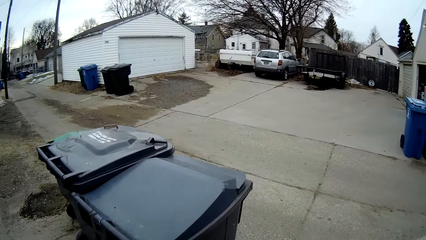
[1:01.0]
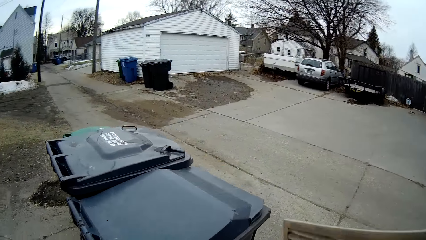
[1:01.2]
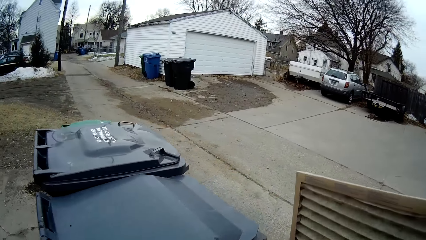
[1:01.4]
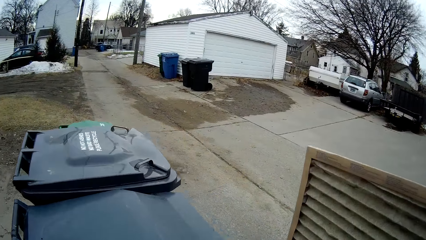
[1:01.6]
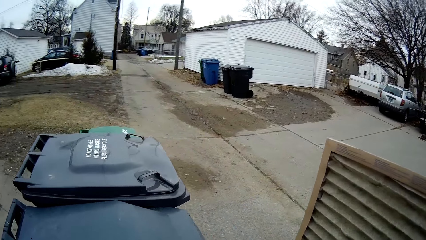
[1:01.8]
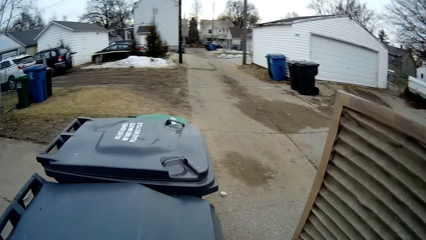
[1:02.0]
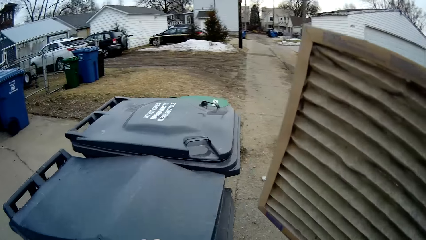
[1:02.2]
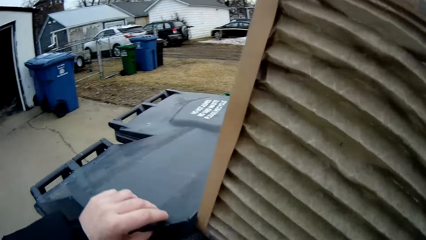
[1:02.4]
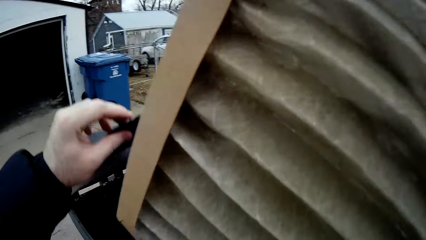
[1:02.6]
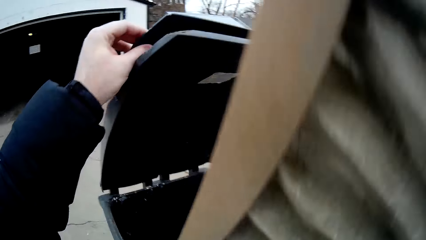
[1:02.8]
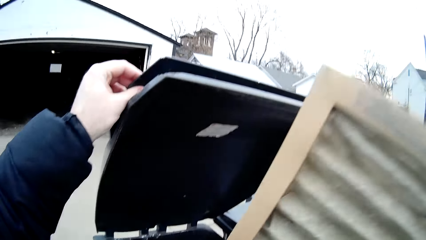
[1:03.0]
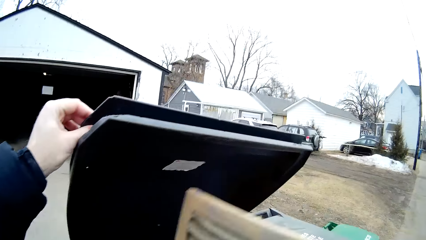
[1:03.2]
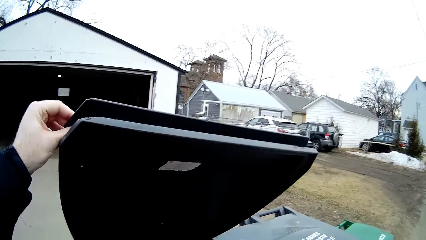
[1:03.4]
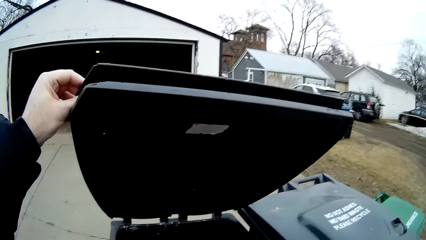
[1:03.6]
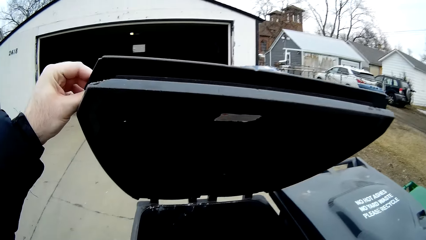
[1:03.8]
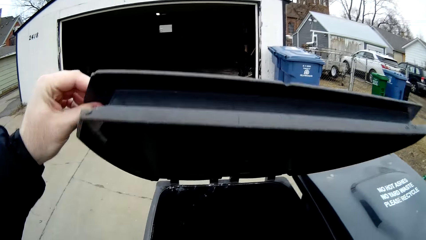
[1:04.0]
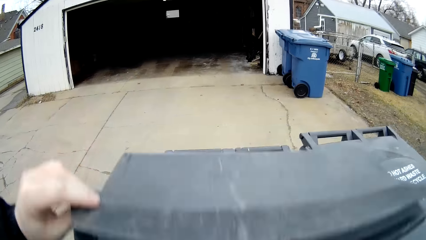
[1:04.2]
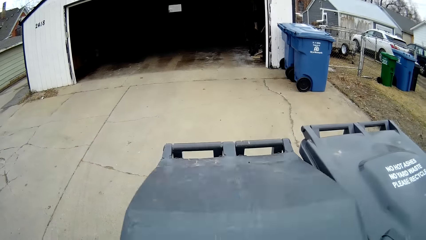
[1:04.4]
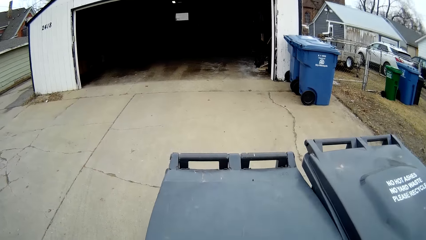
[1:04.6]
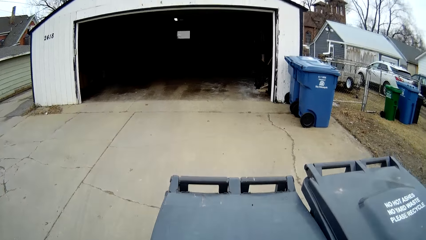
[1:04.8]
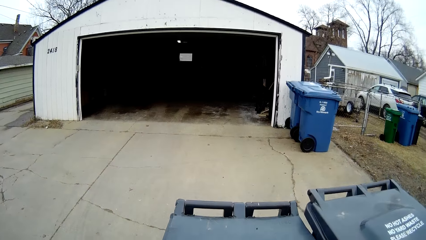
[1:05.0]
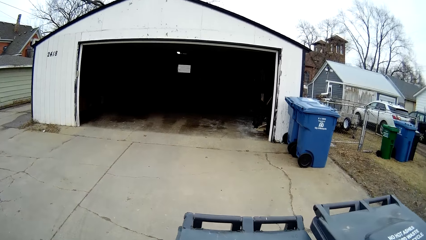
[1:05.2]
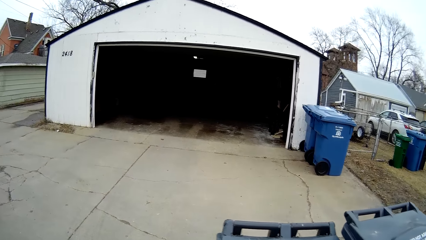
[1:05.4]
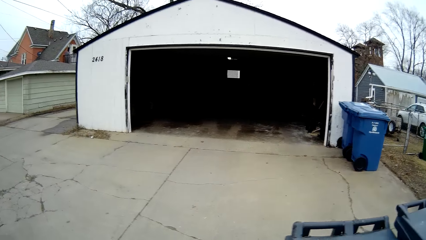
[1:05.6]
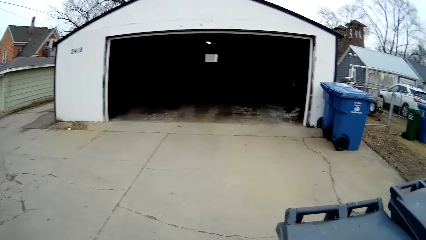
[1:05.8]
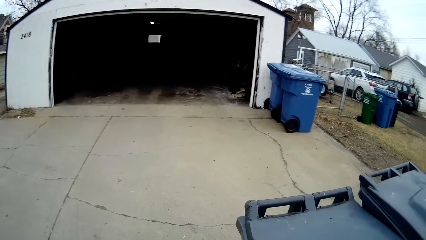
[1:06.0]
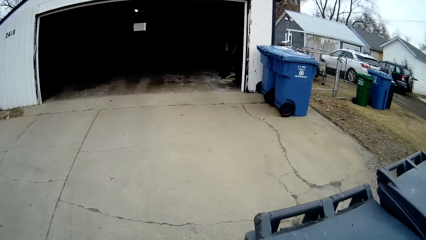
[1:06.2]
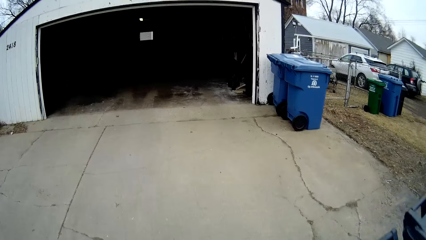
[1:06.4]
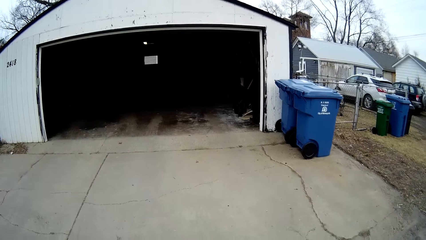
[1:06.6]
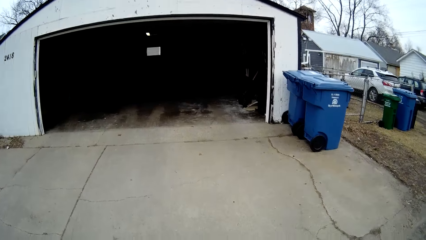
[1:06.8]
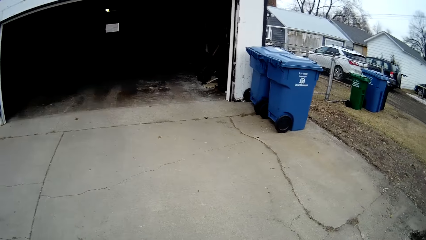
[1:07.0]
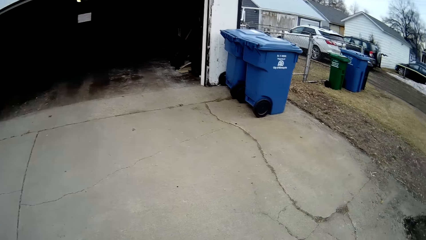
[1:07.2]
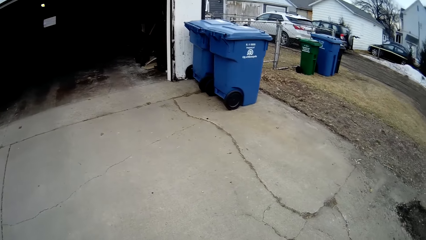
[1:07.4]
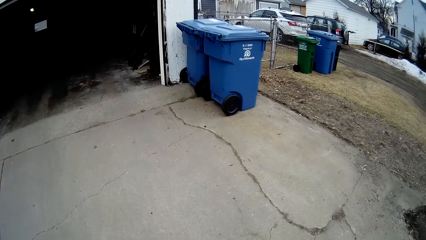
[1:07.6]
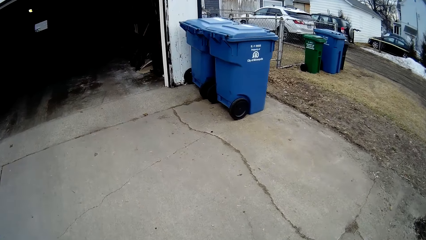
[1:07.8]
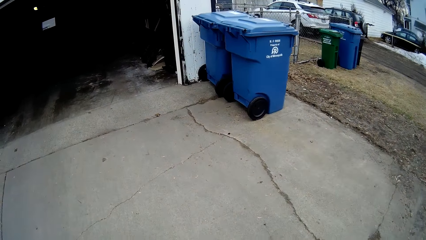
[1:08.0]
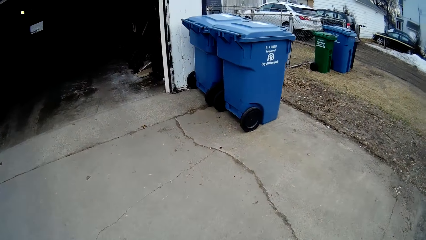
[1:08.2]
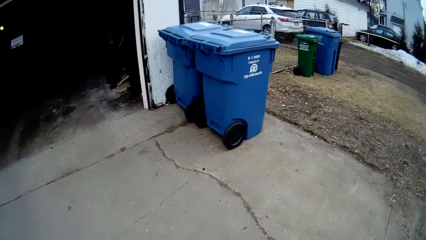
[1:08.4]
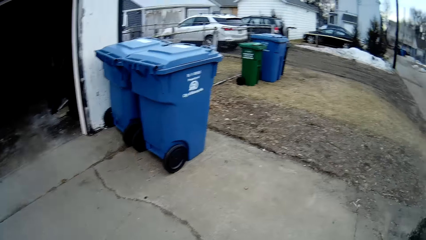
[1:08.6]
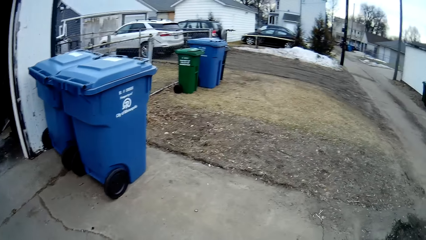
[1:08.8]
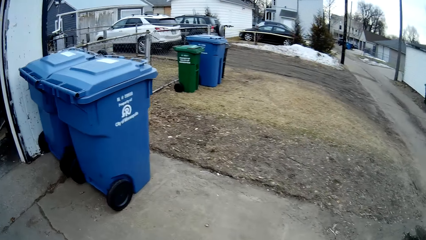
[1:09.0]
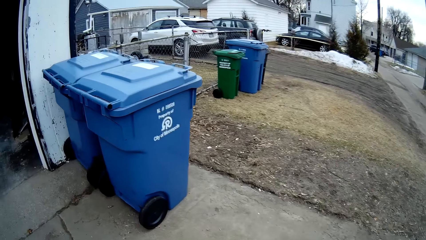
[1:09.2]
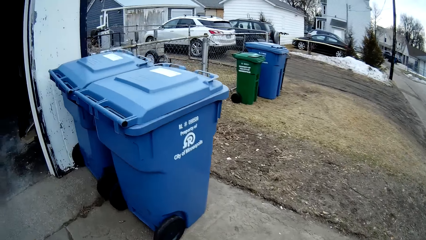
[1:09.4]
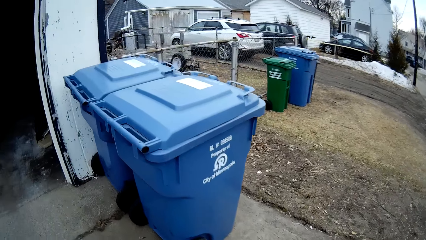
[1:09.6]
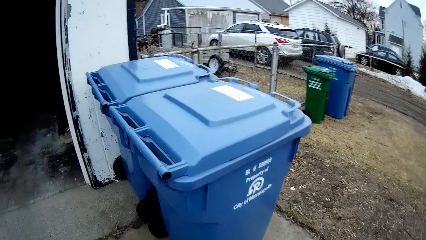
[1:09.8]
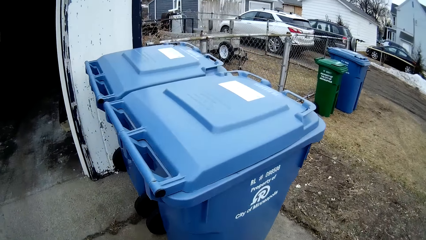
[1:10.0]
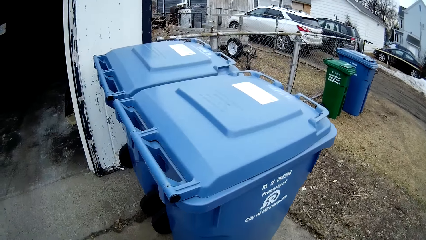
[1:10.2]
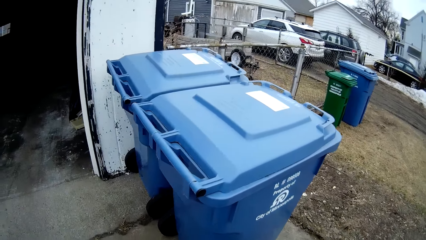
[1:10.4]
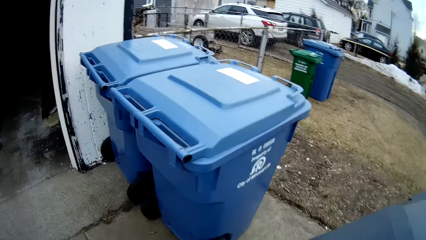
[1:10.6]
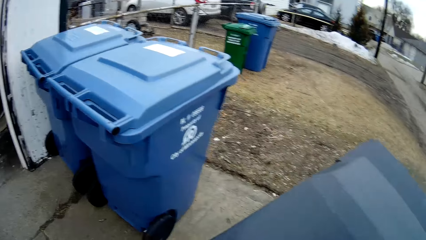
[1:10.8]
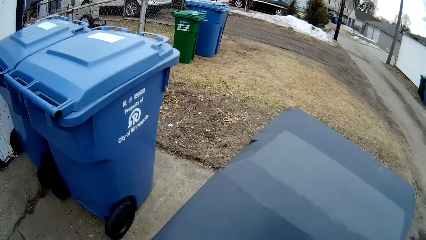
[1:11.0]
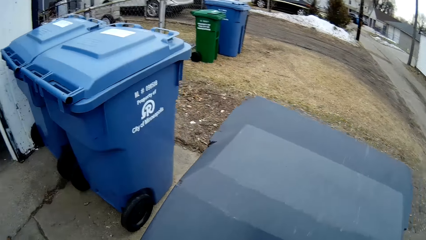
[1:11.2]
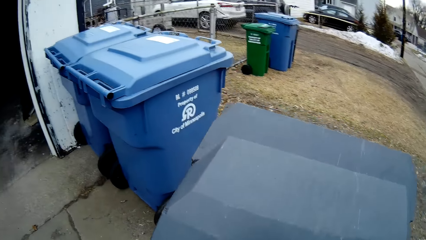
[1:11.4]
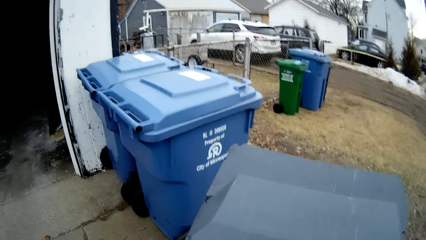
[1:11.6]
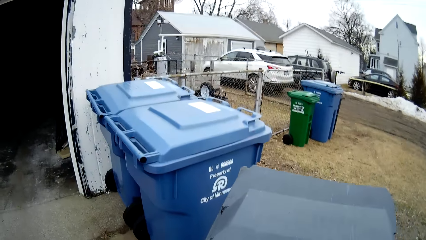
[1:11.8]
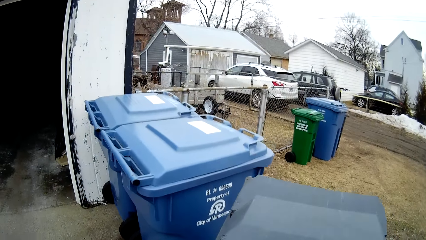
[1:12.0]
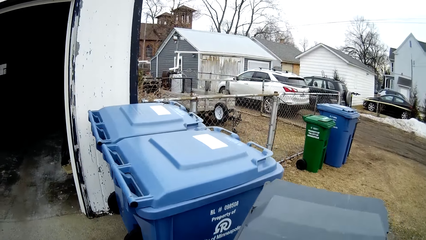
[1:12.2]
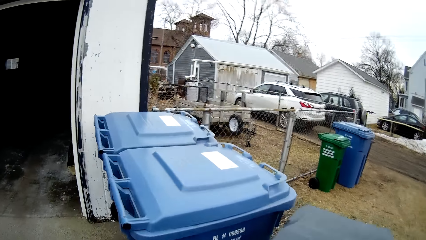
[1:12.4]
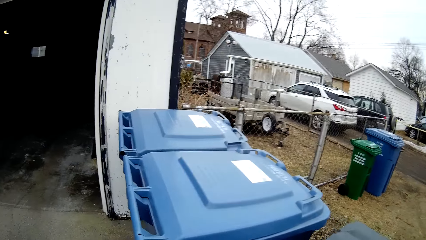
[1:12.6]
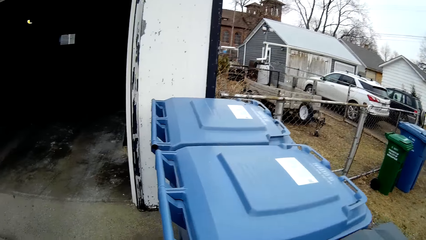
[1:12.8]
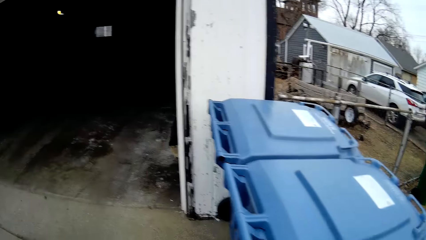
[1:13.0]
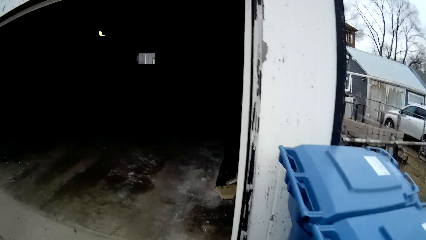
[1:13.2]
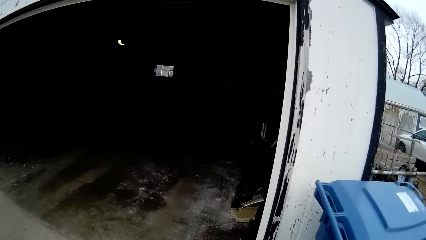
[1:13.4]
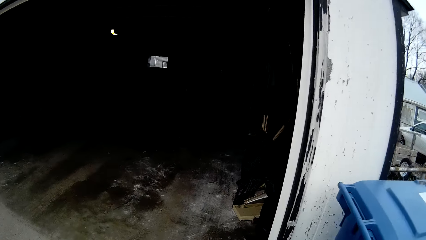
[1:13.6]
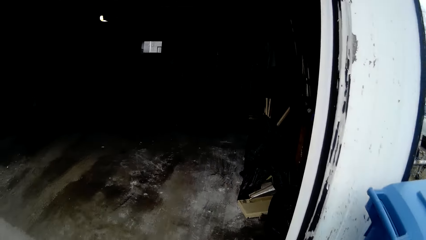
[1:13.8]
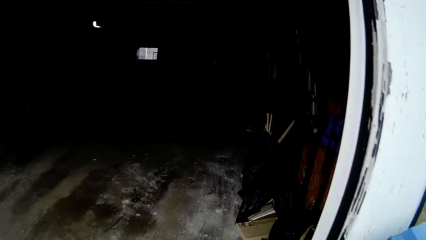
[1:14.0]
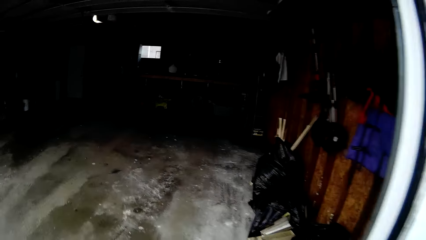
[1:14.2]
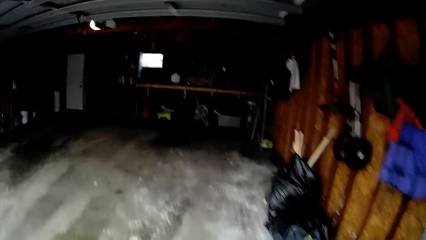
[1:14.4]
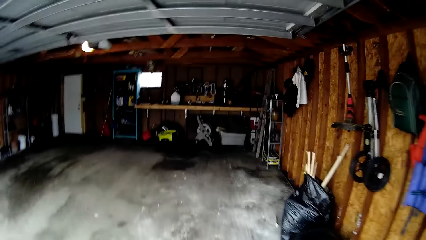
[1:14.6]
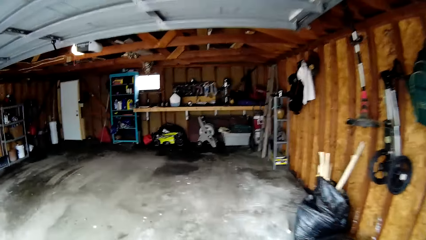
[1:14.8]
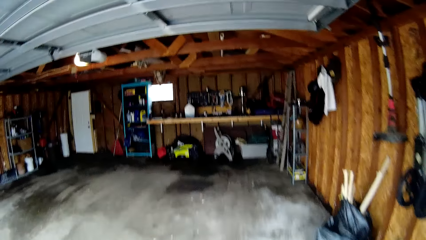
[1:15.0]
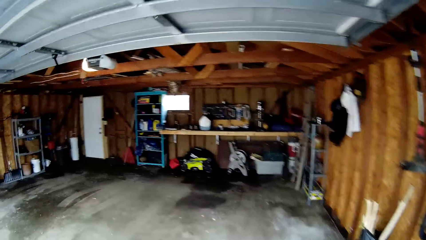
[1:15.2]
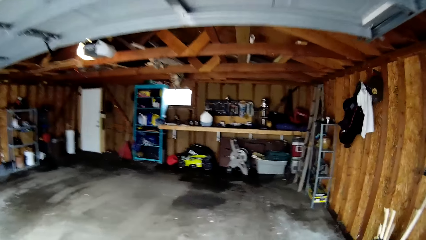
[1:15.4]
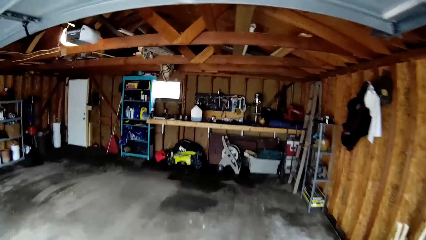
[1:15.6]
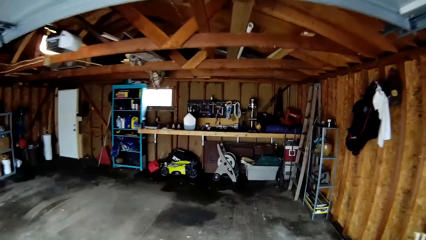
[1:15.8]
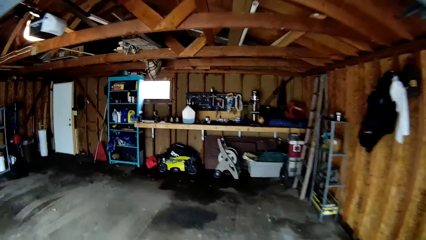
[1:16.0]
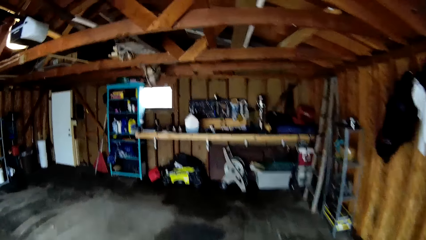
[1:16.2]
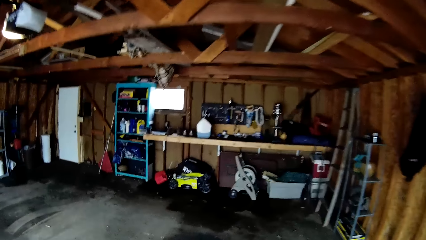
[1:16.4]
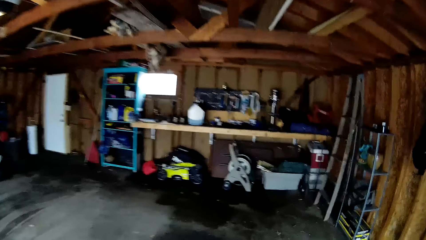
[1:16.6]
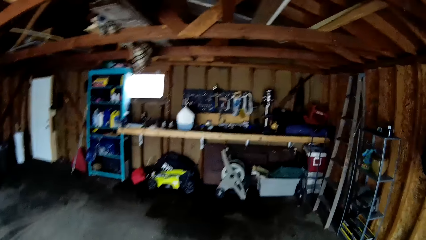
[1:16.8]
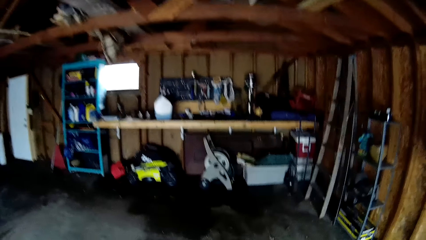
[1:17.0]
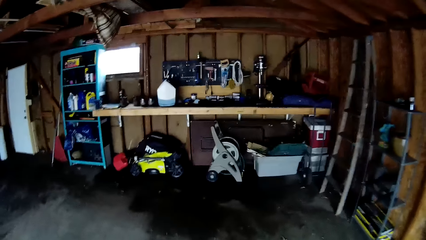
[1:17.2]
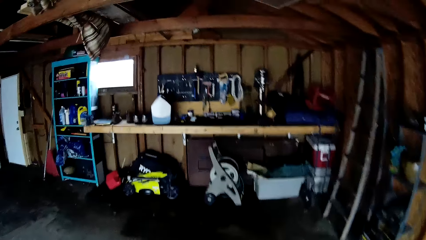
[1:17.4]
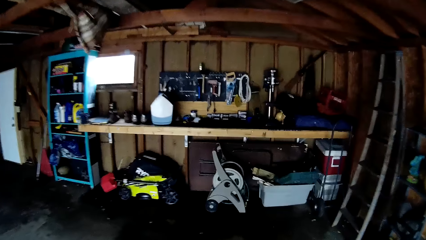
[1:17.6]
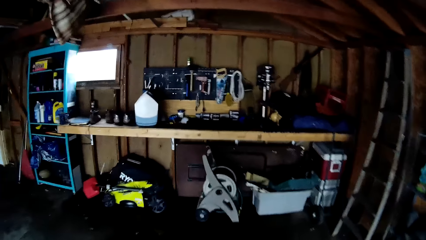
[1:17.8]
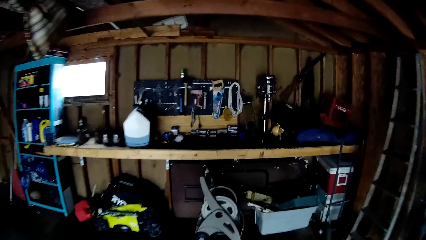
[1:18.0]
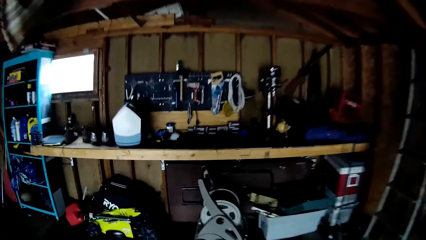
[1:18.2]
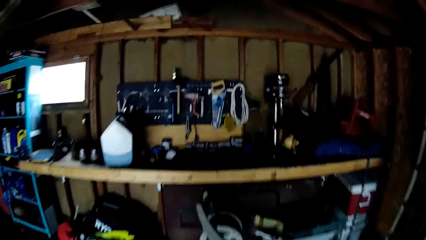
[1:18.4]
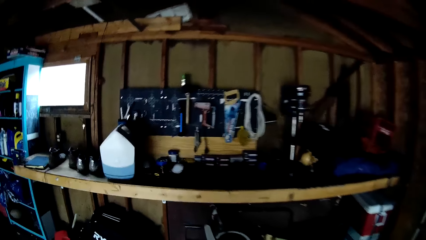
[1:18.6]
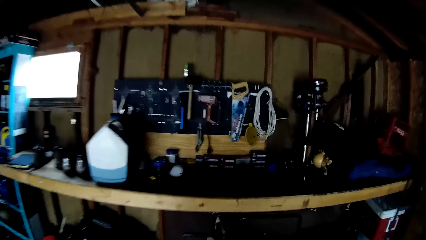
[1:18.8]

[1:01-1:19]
The camera wearer lifts an object. They open a dustbin. They put the carton in the dustbin. They close the dustbin. They walk around the compound. They move the dustbin closer to other dustbins. They walk into the garage. They walk around in the garage.
